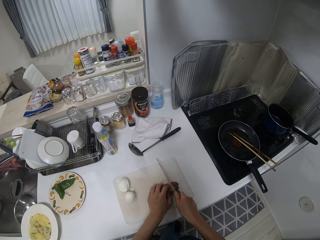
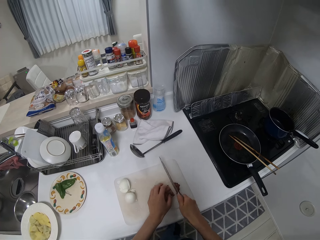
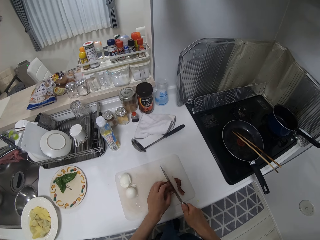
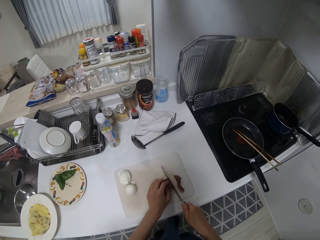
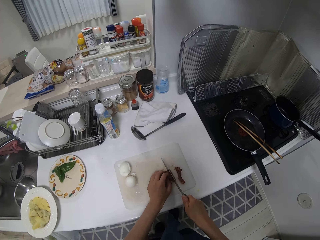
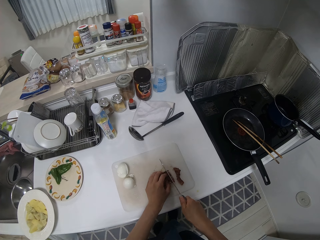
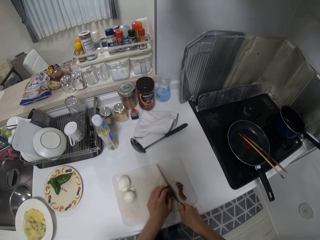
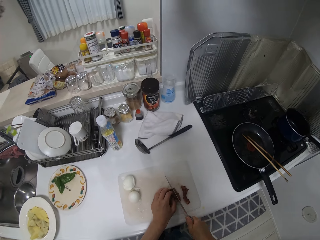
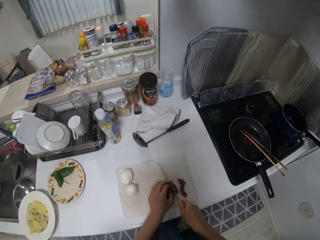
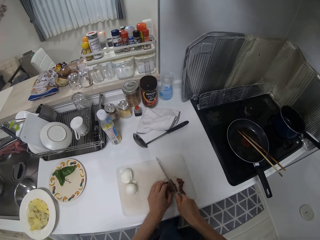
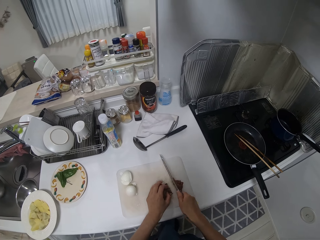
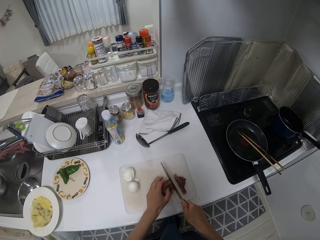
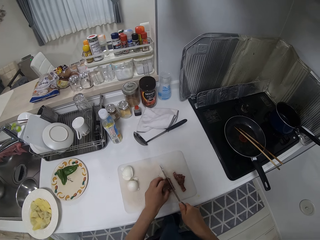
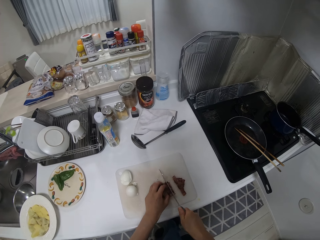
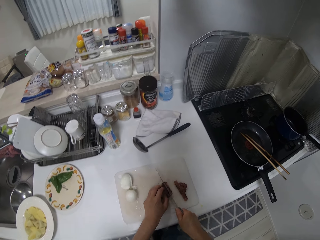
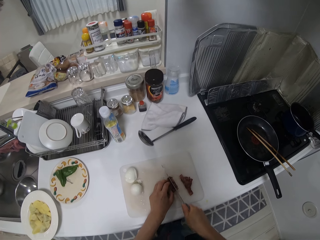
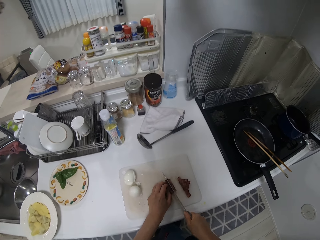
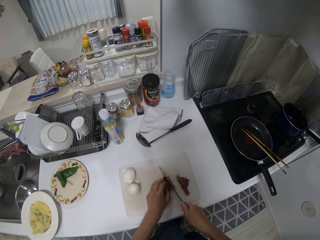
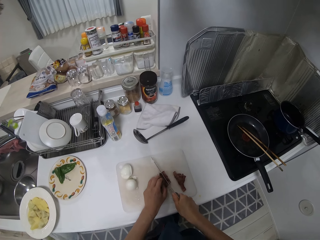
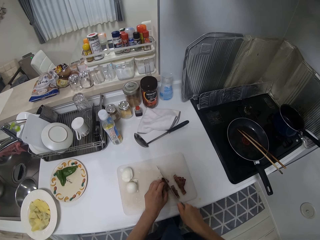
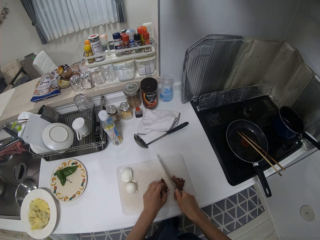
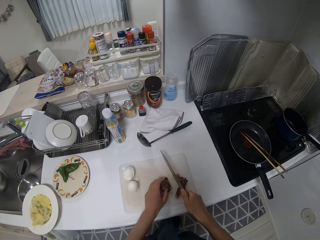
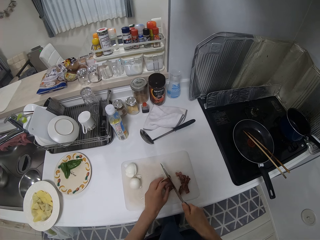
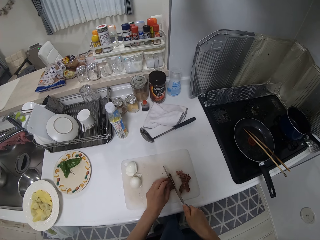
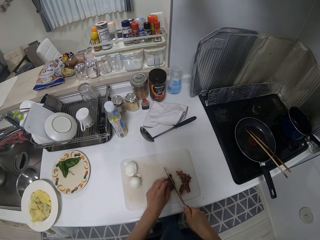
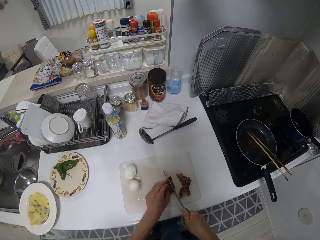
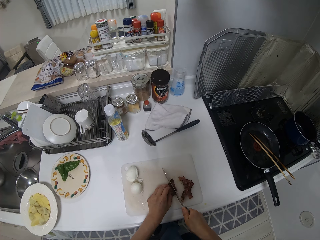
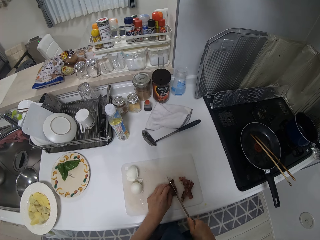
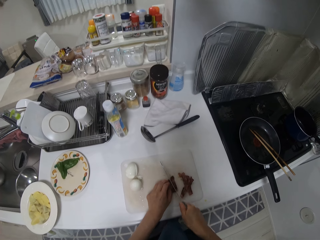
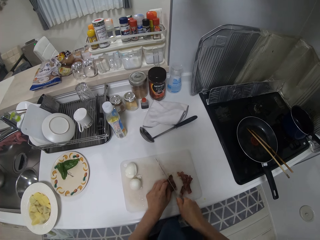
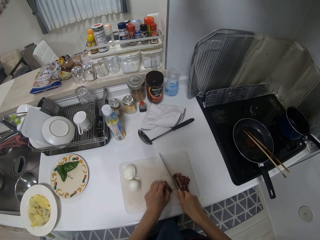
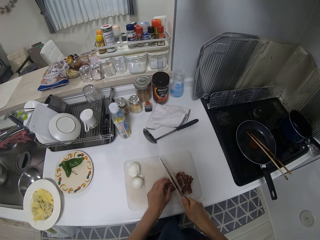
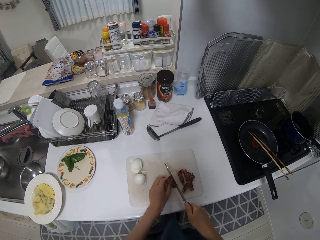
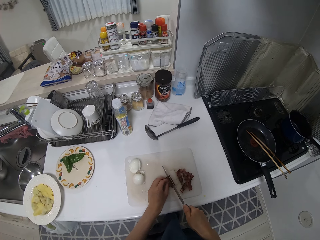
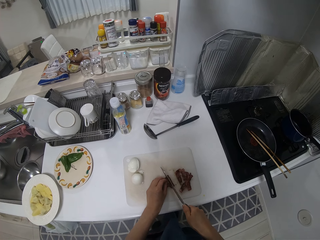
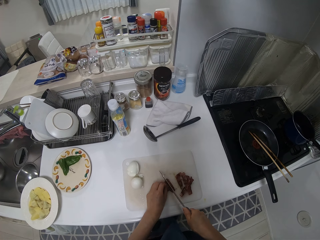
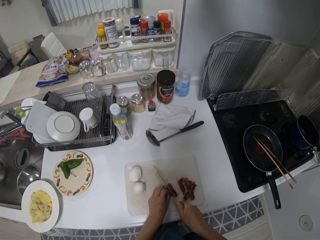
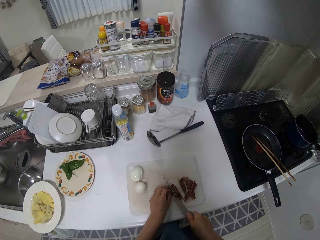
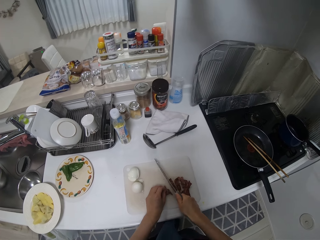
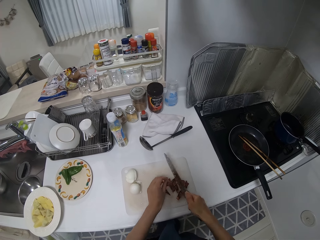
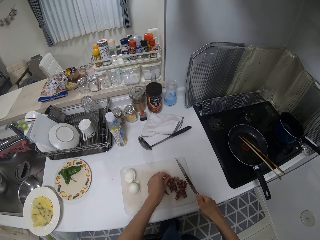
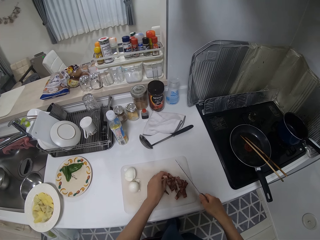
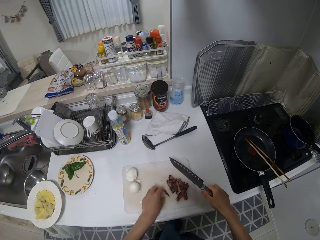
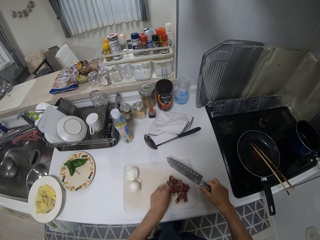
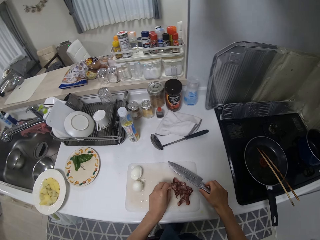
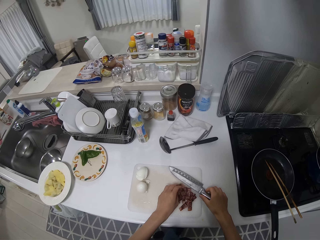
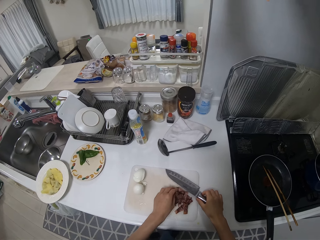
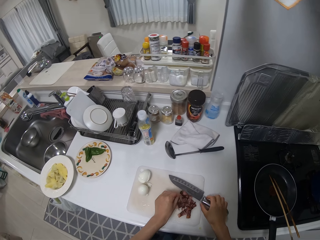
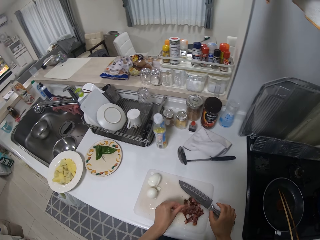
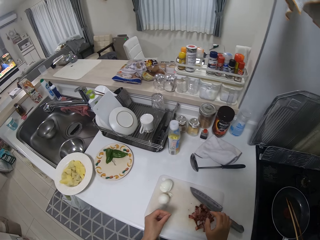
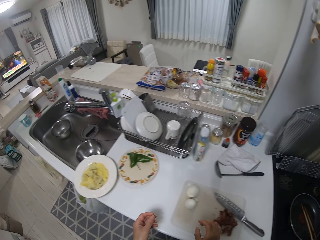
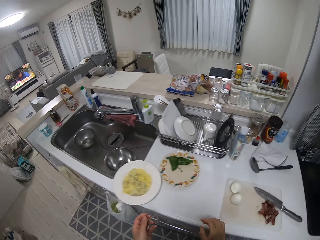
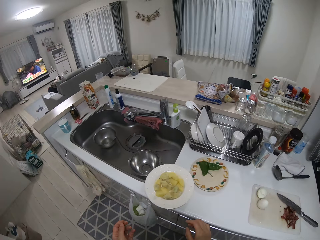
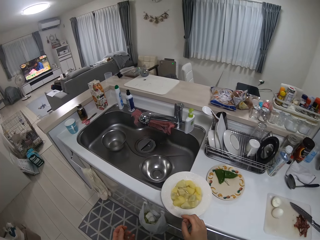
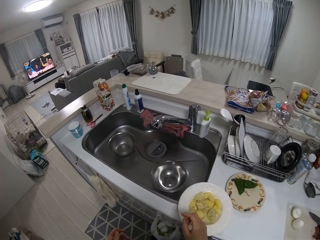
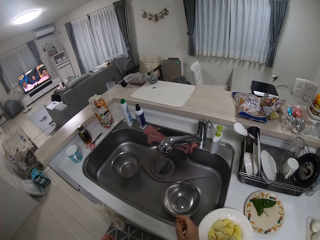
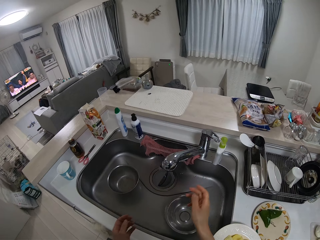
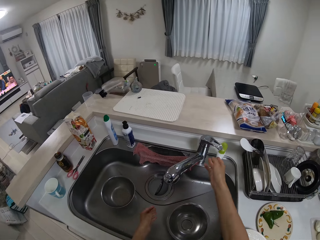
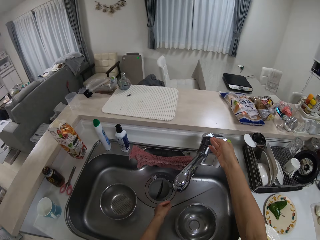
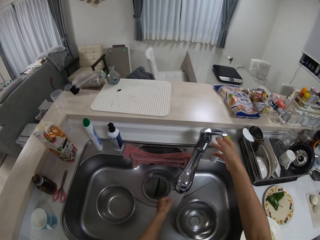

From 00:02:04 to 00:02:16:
The camera wearer drops the knife on the chopping board with her right hand. She moves toward the sink.

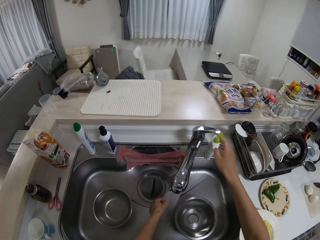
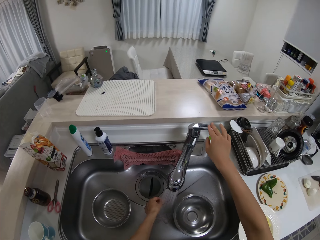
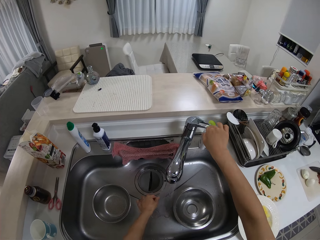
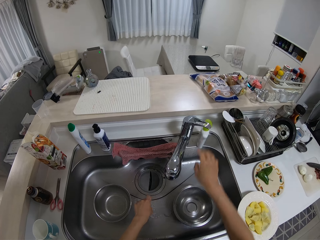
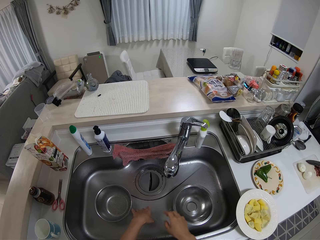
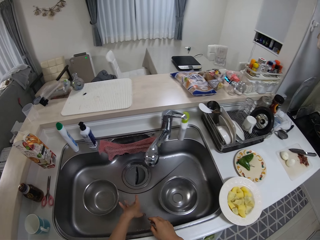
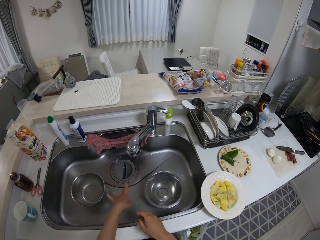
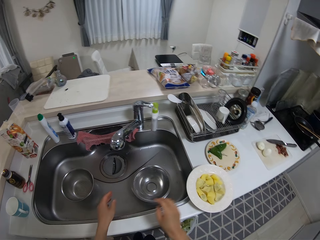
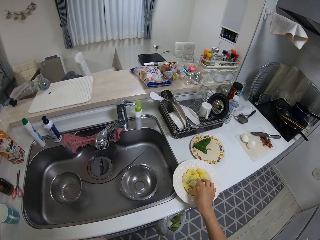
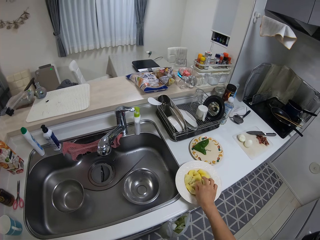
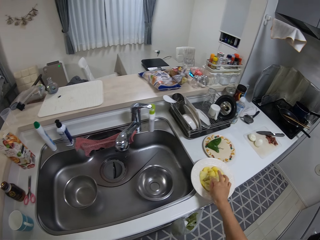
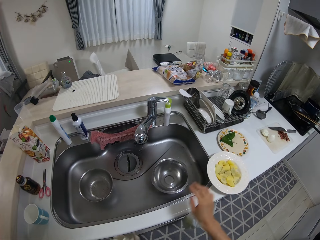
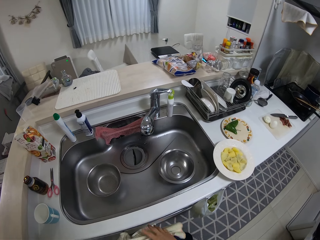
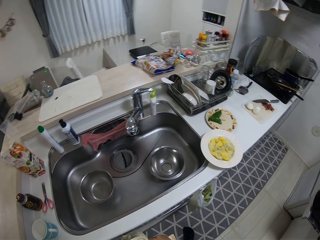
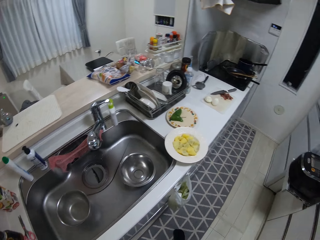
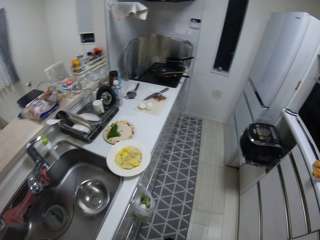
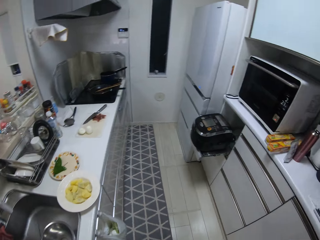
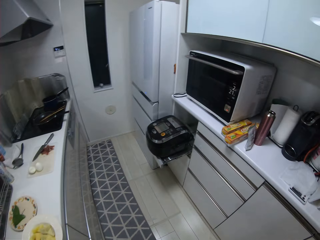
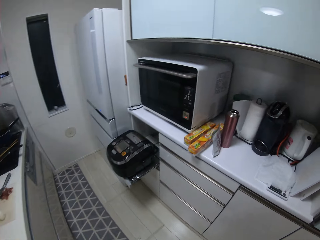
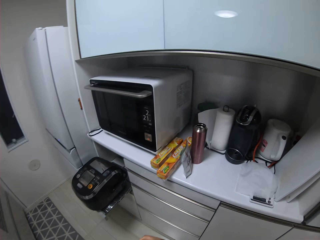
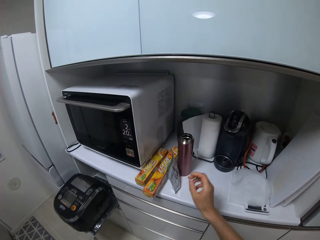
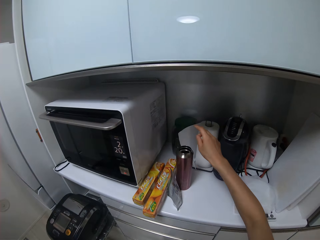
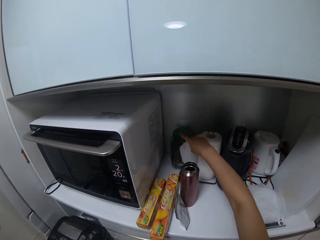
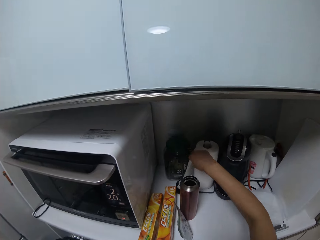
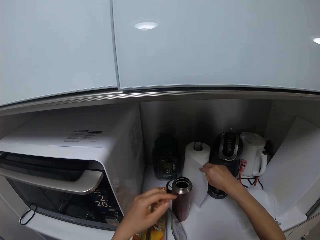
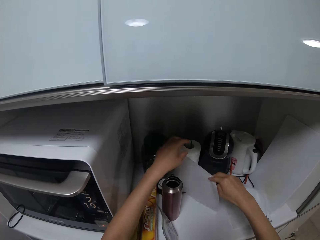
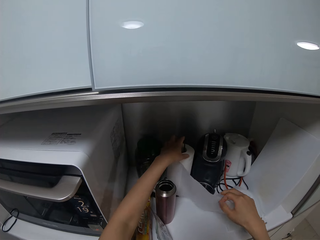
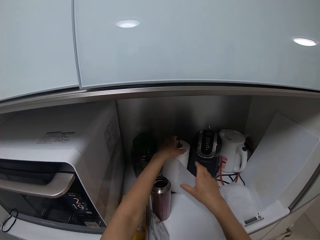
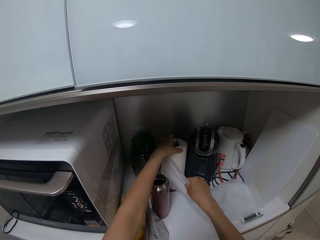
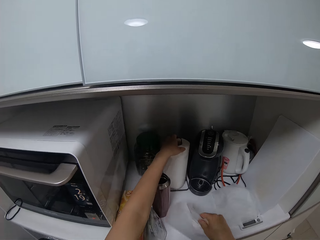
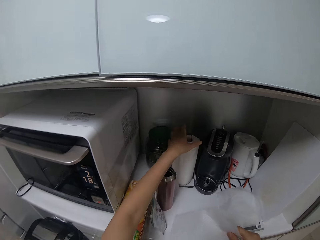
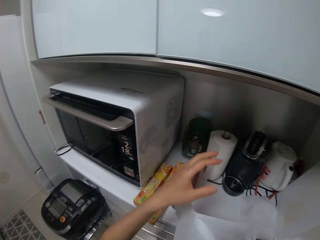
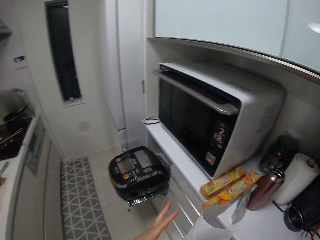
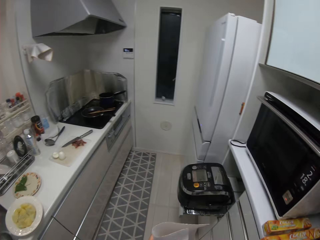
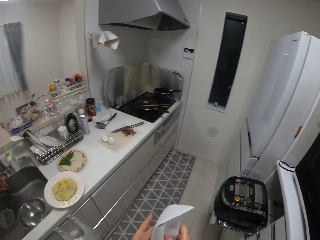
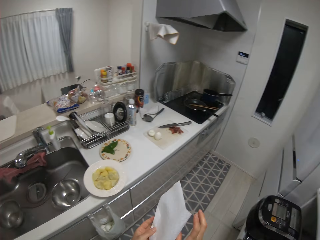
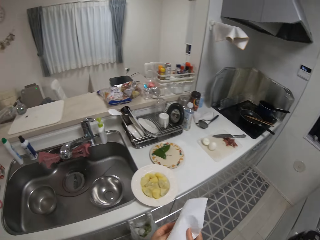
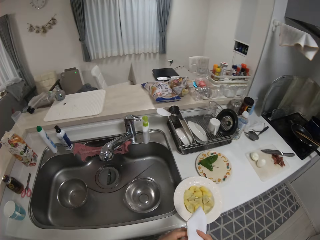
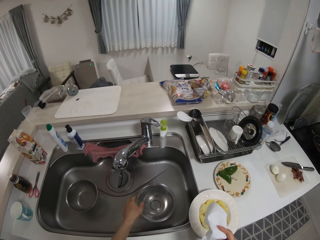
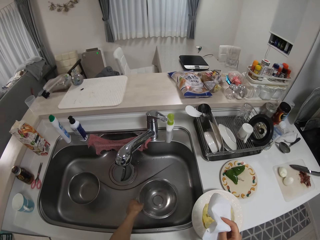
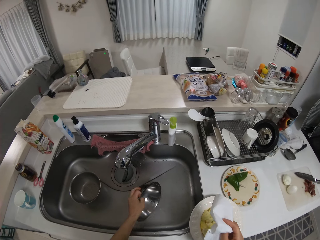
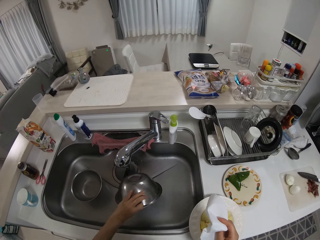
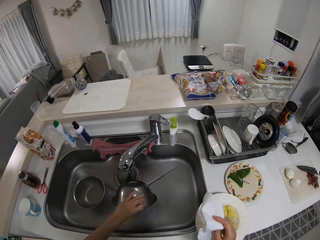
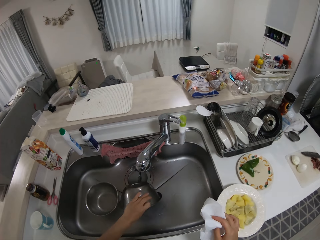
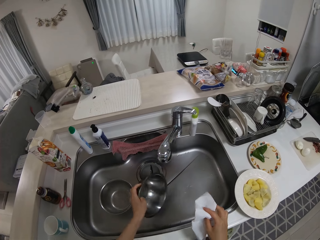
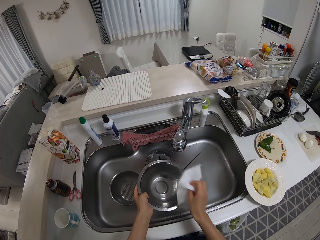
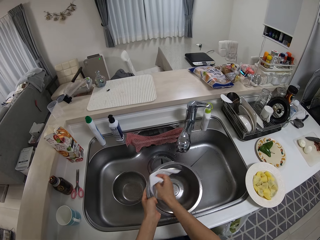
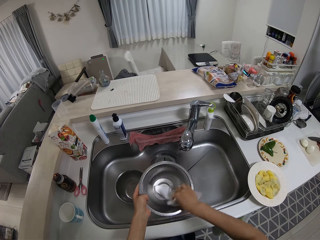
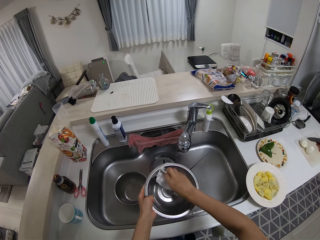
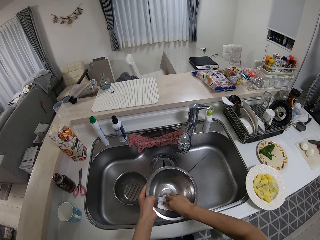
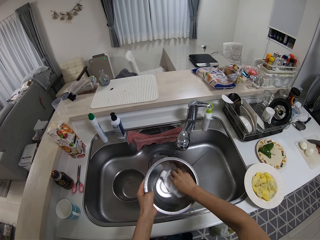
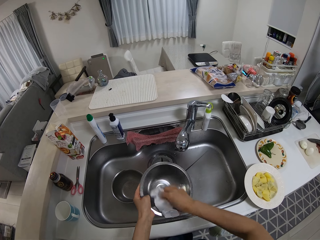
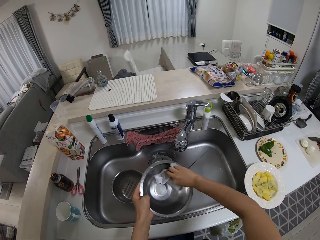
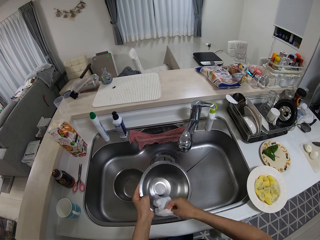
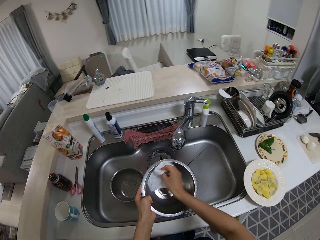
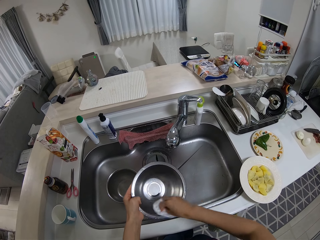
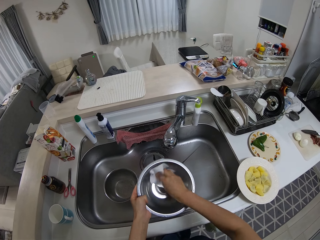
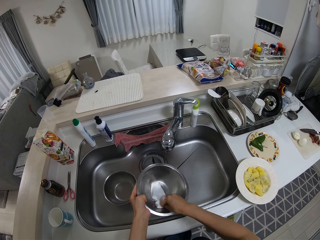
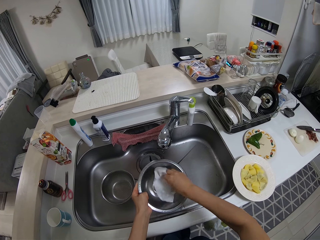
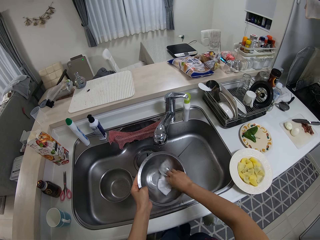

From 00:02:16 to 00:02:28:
The camera wearer turns on the tap with her right hand. She washes the hand. She turns off the tap with her right hand. She touches the food in a plate on the sink with her right hand. She moves toward the microwave. She holds a sheet of tissue paper with her right hand. She tears the tissue paper with her right hand. She wipes the hands. She picks up a plate from the sink with her left hand. She wipes the plate with the tissue paper in her right hand.
